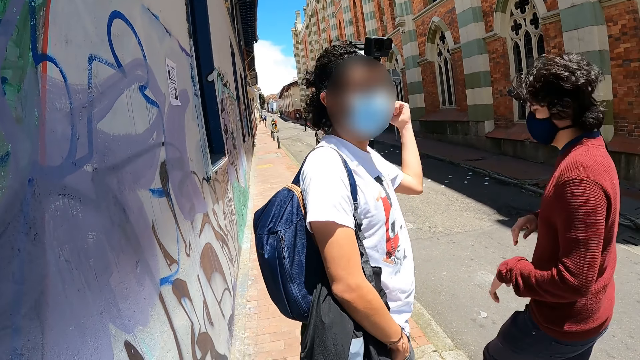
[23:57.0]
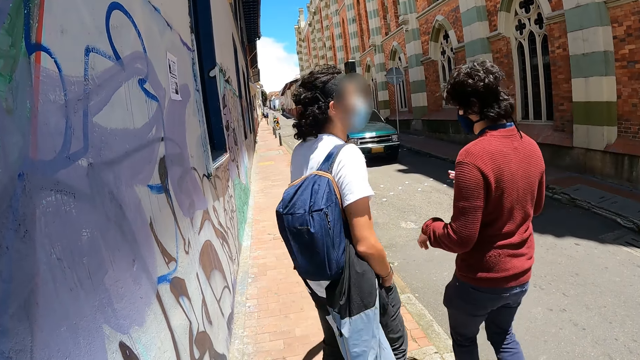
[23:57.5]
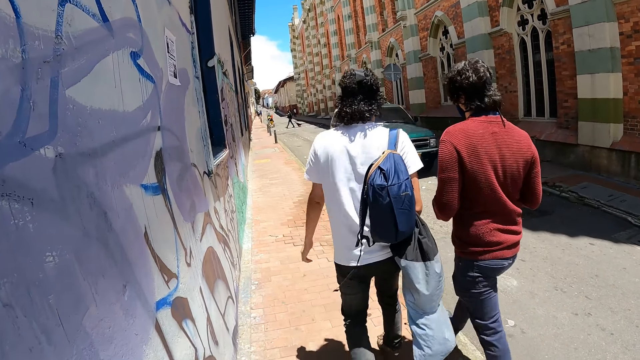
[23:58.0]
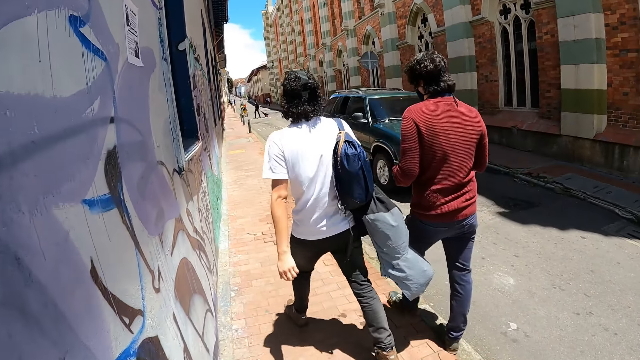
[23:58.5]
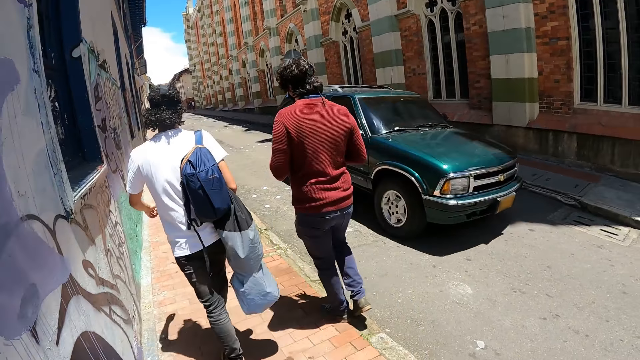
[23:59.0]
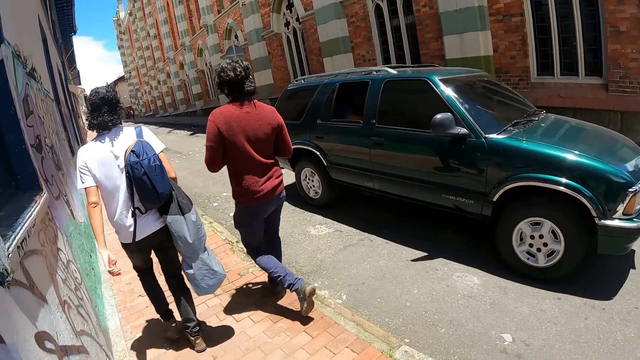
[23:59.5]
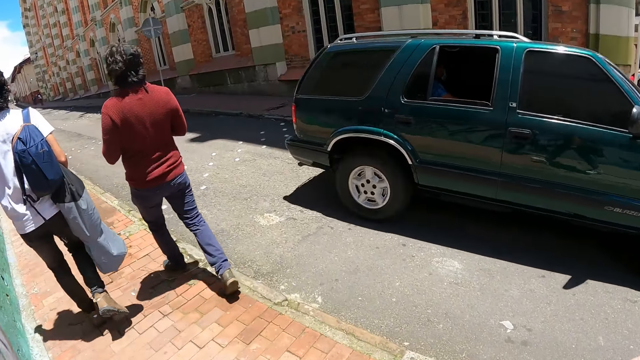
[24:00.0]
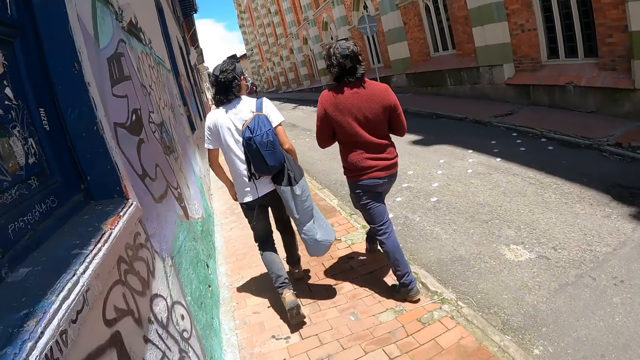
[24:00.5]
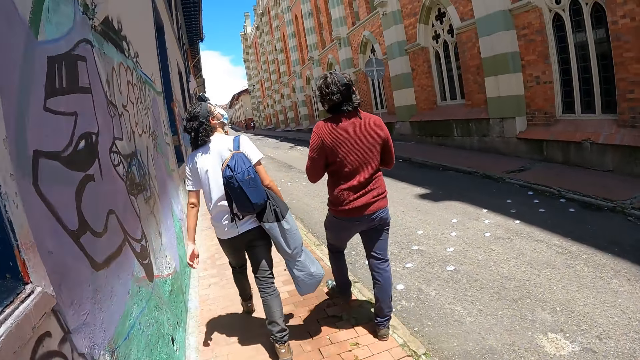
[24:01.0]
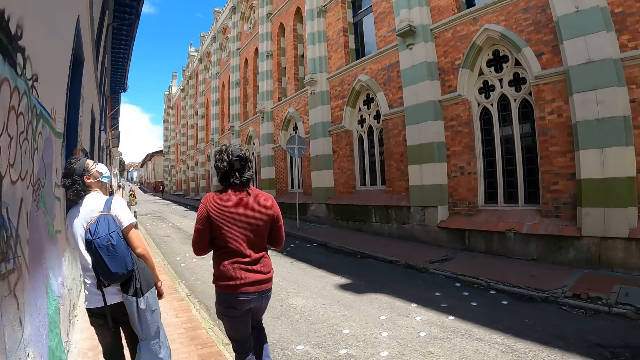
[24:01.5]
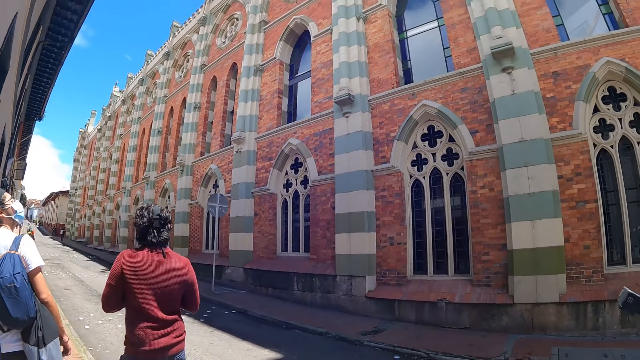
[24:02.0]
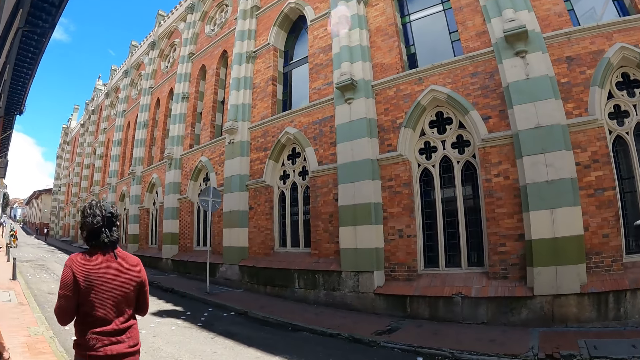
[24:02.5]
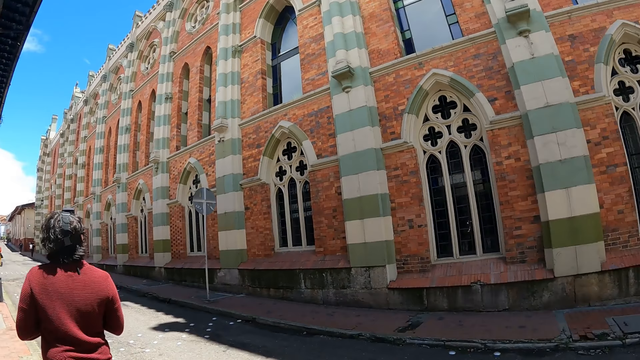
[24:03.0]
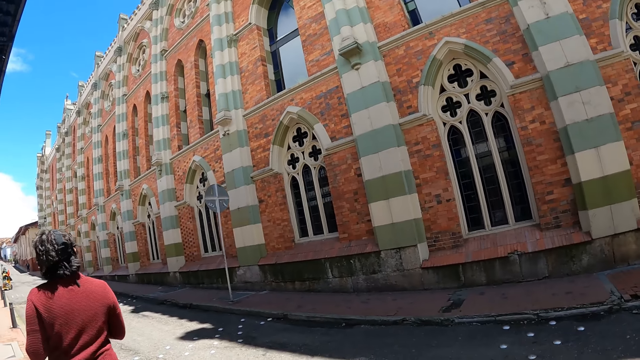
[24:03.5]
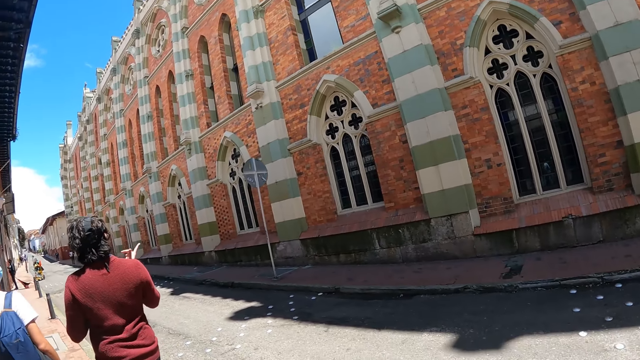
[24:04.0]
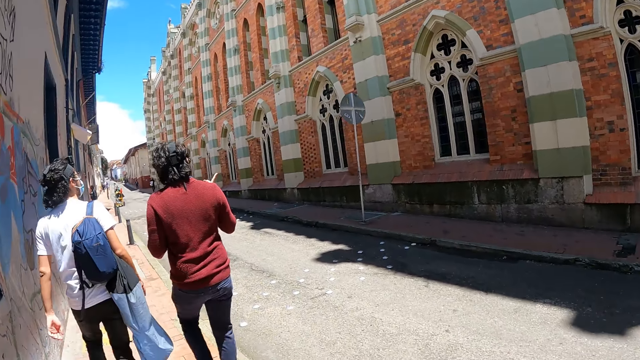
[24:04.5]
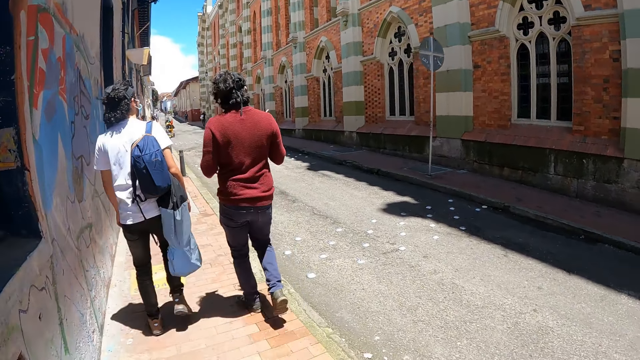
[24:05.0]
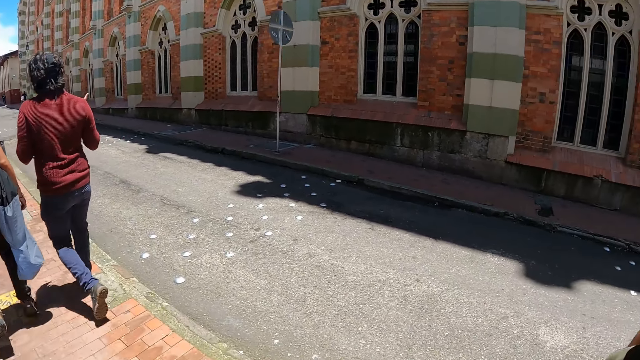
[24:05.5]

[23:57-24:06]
The camera wearer and a person walk along the road. Another person walks on the pavement.

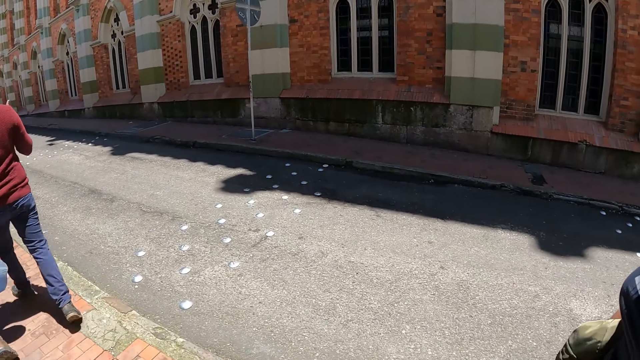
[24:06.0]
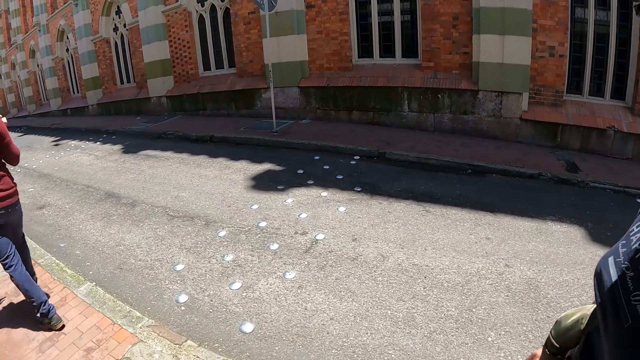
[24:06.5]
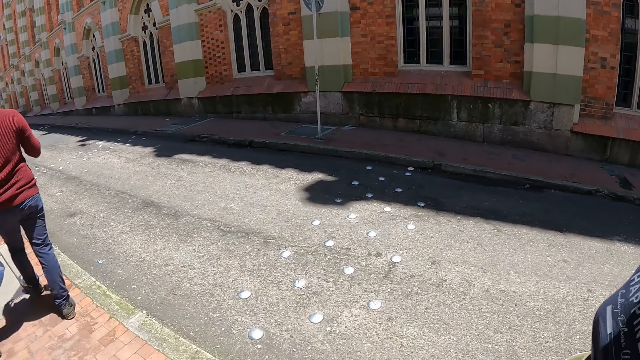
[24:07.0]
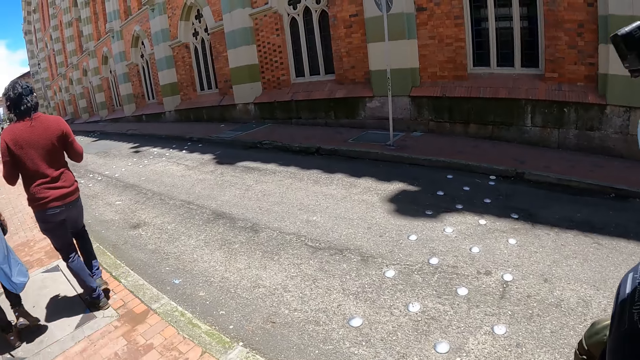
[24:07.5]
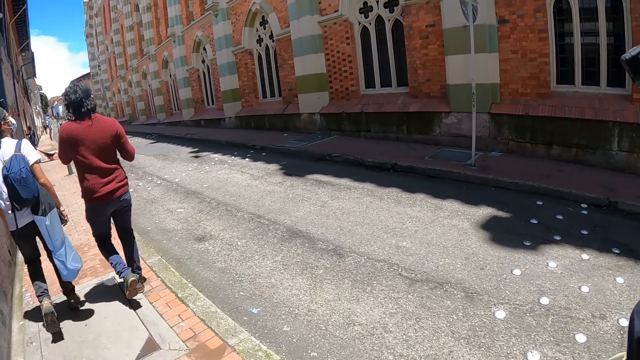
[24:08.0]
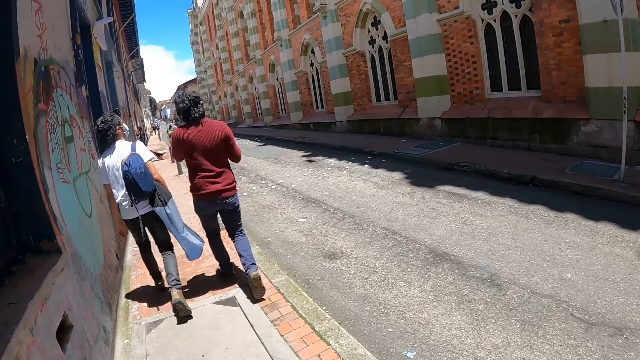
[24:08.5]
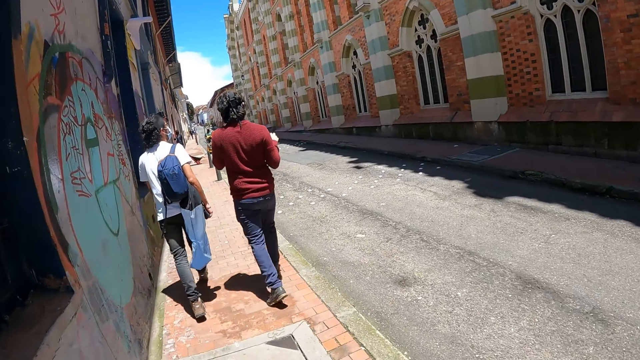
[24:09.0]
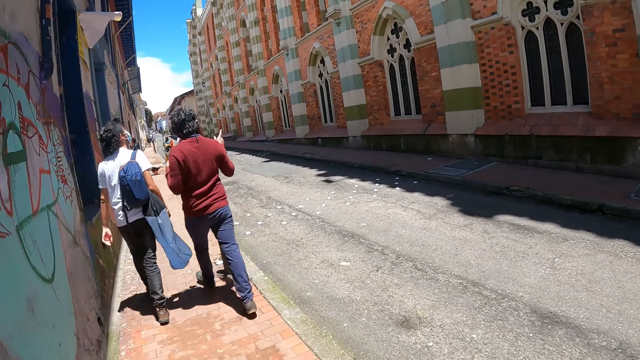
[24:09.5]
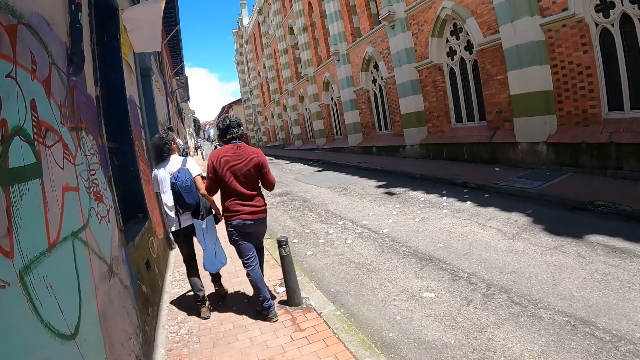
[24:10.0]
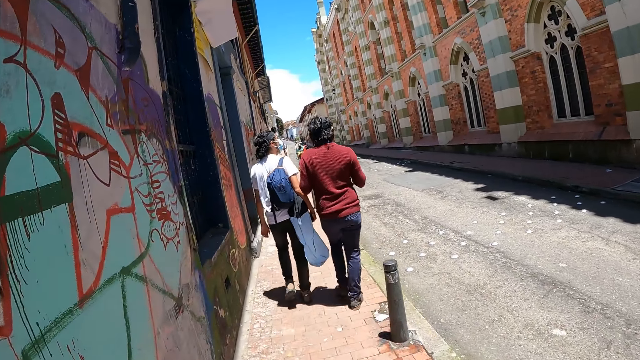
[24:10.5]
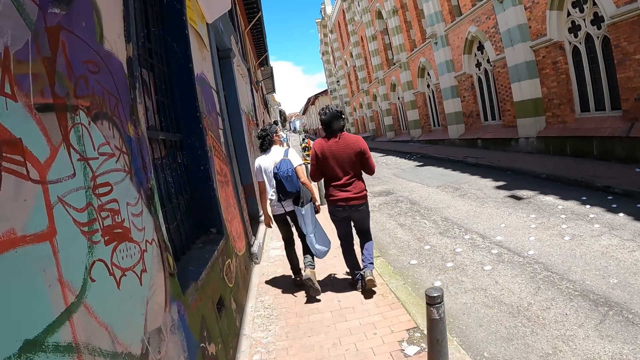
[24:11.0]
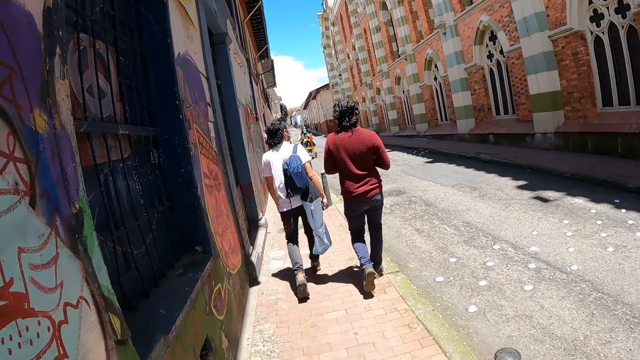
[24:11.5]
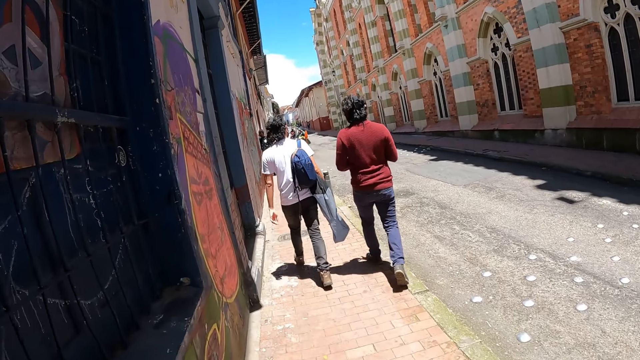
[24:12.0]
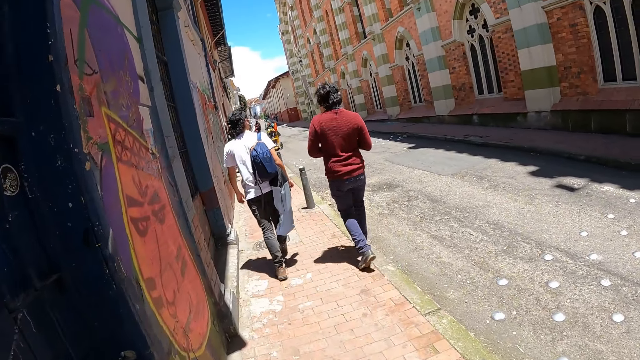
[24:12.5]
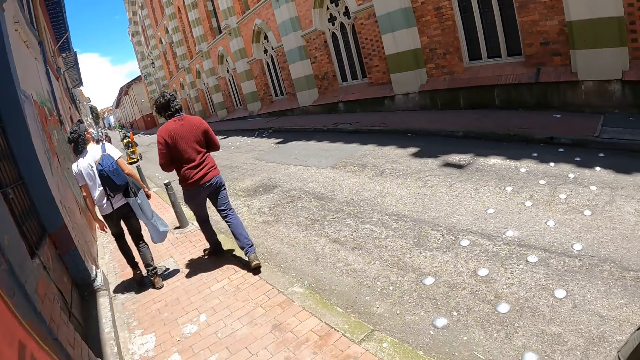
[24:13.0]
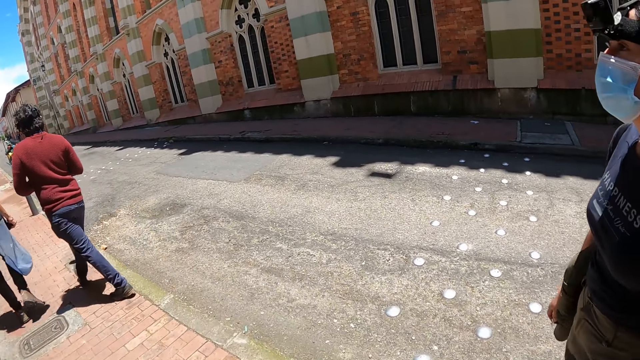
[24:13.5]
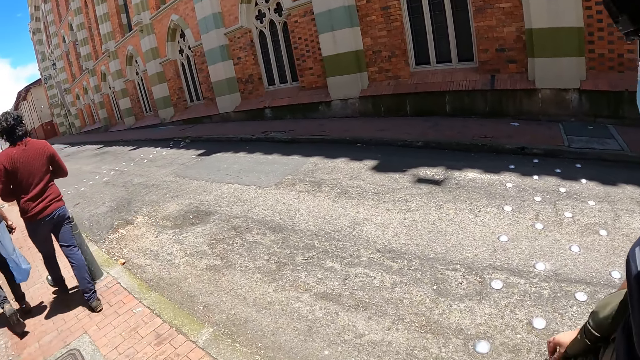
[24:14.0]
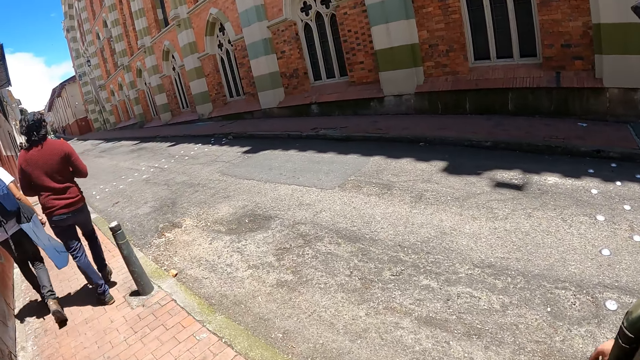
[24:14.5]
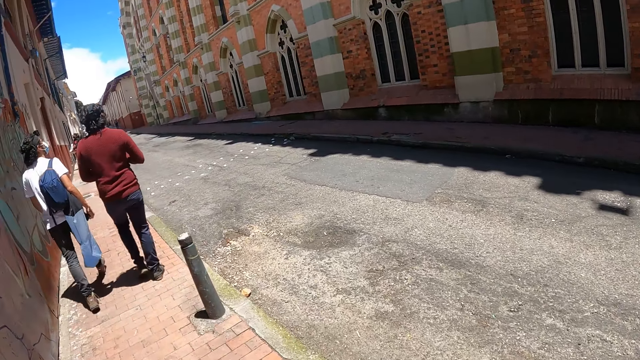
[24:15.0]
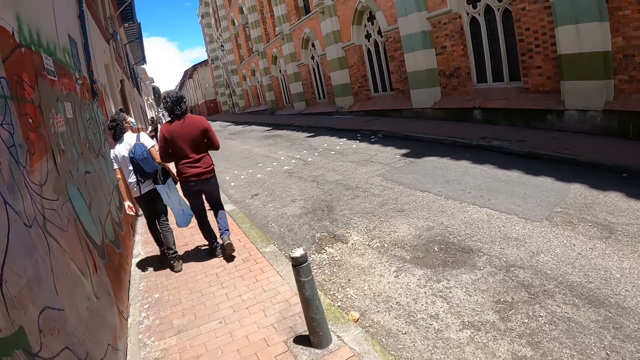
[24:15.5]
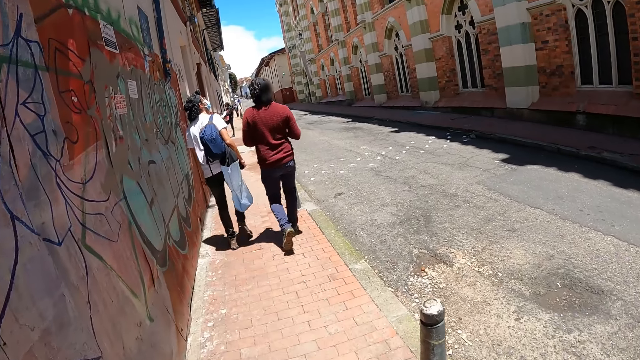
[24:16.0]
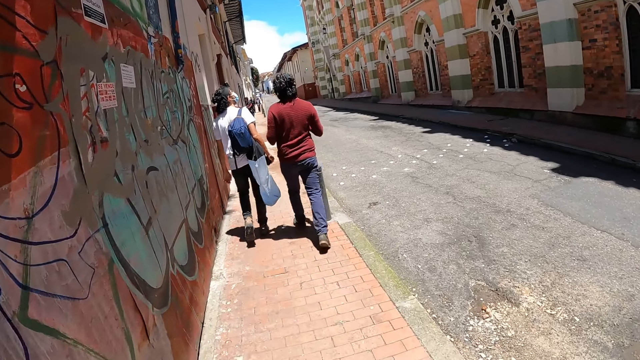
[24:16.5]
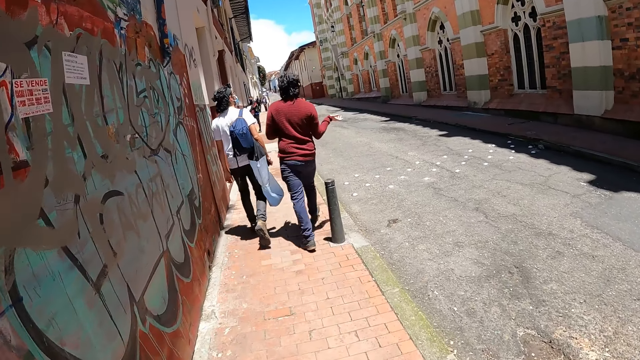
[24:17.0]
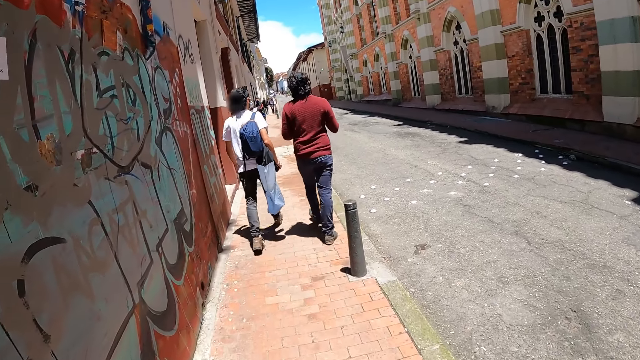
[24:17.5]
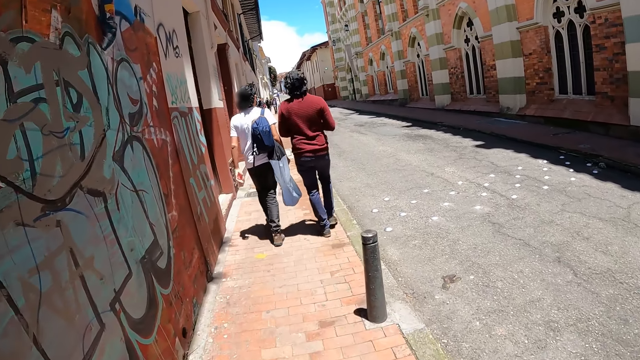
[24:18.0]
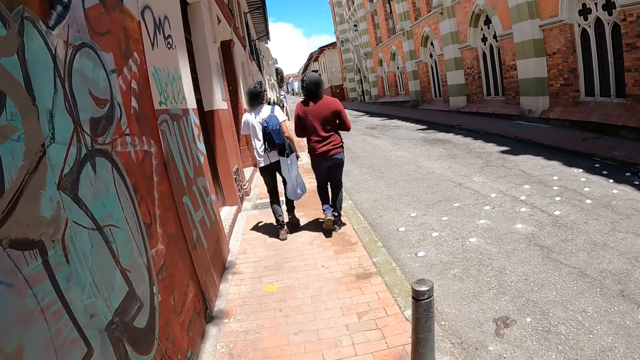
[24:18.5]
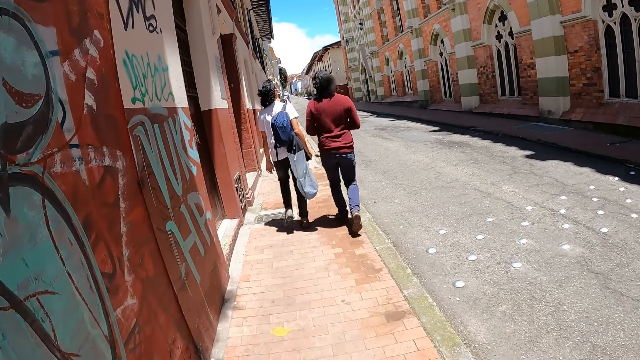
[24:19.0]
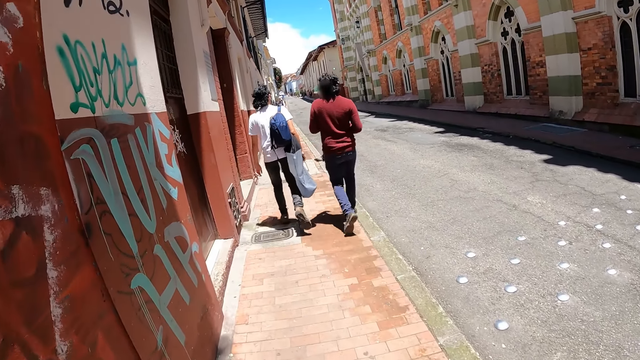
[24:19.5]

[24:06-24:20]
A person walks on the pavement. Another person points at the building. A third person looks at the building.
